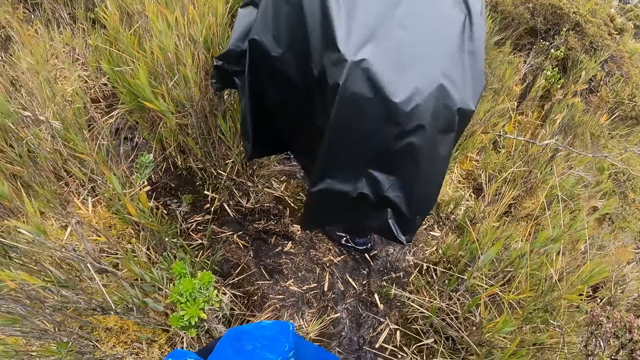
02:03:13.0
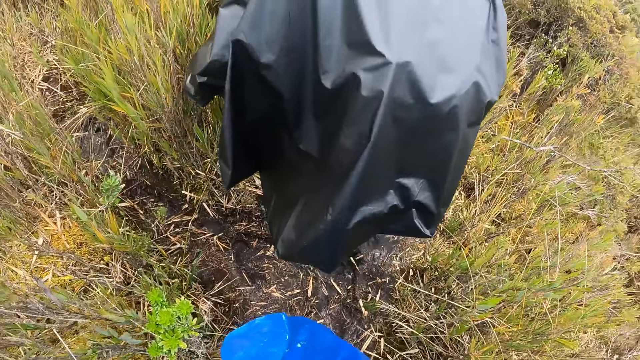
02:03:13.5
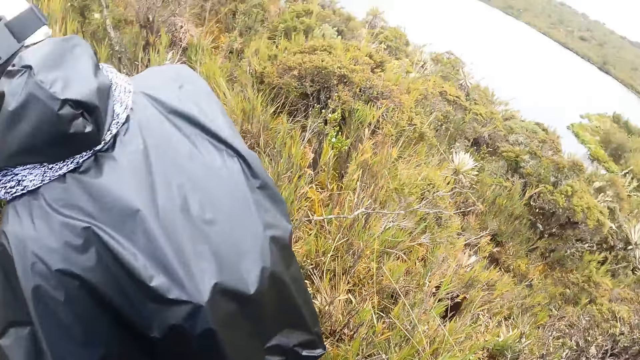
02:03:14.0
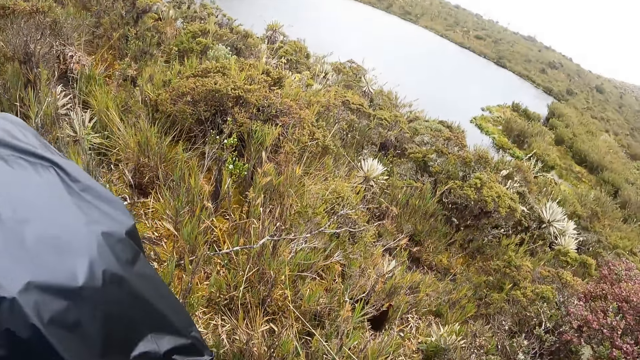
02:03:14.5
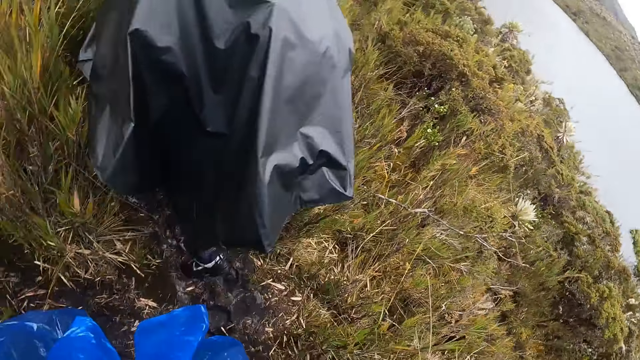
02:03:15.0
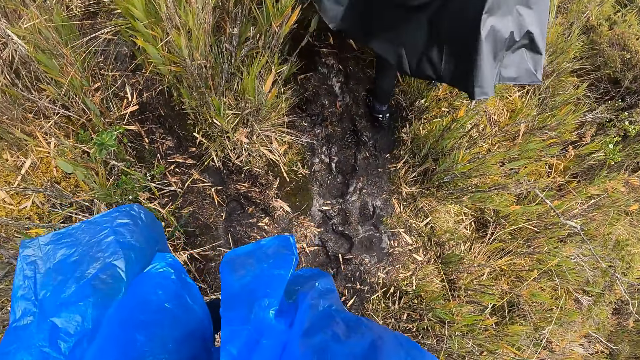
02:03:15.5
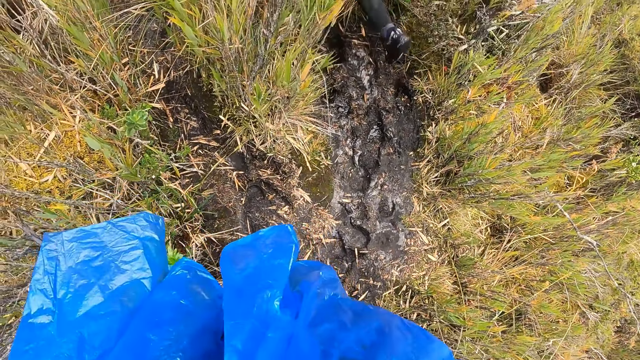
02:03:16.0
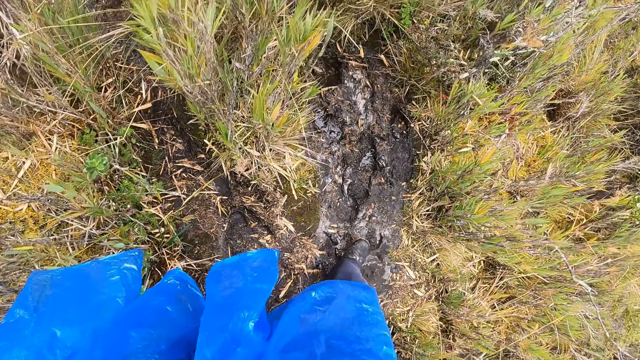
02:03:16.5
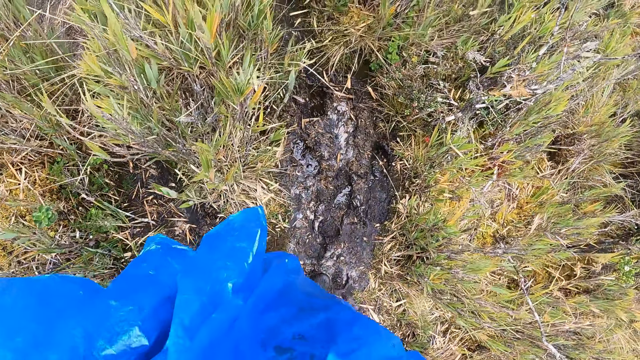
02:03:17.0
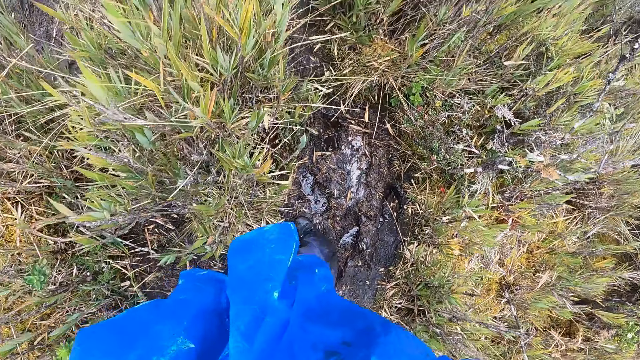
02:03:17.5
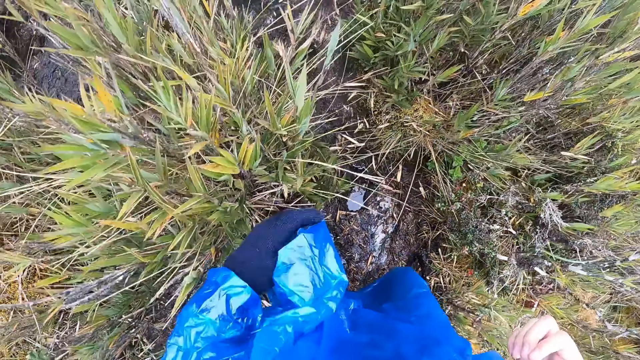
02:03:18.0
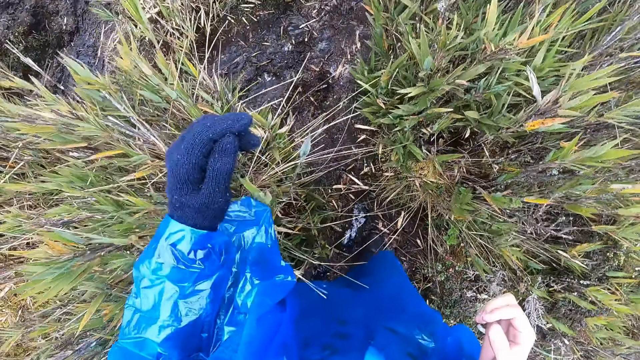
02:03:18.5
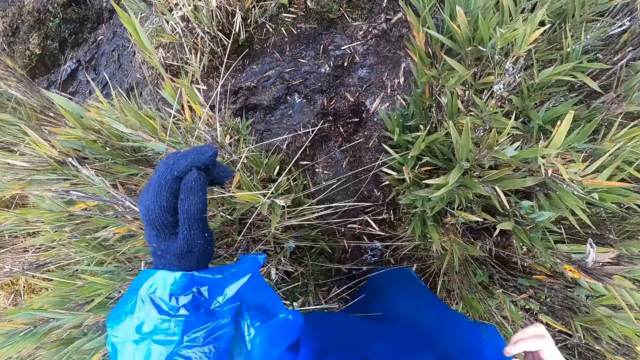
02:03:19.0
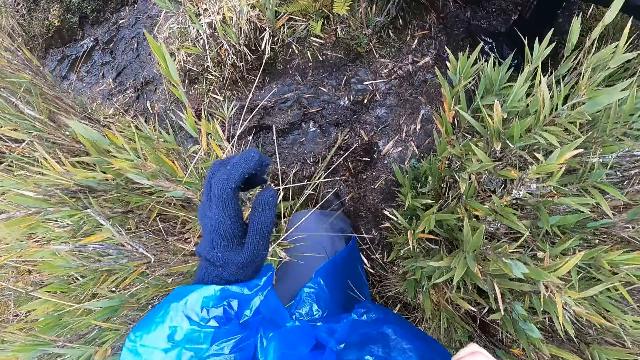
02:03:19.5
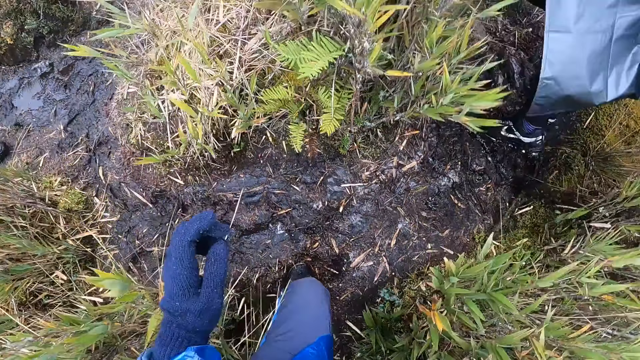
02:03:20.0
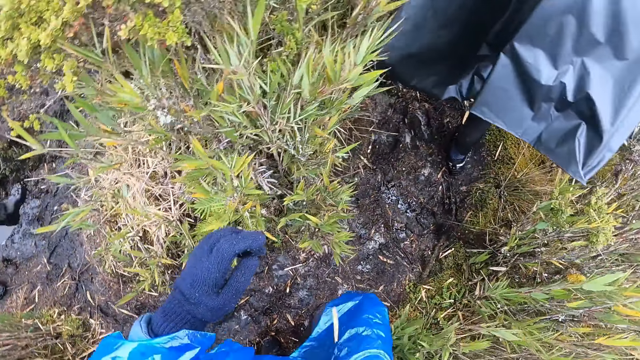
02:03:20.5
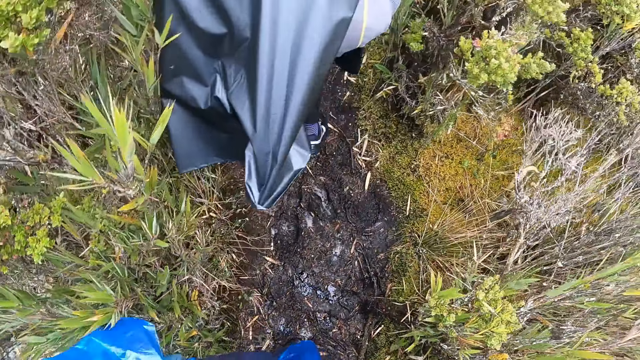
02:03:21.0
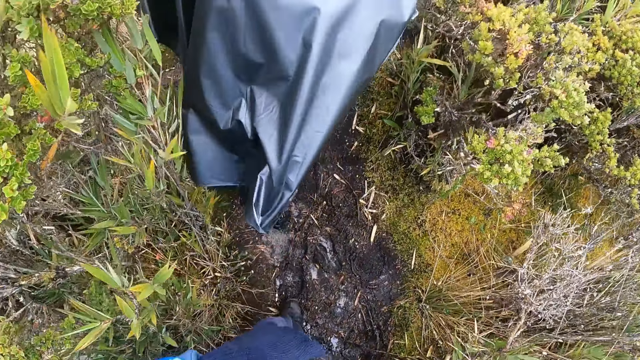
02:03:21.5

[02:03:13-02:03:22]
The camera wearer raises his left hand.

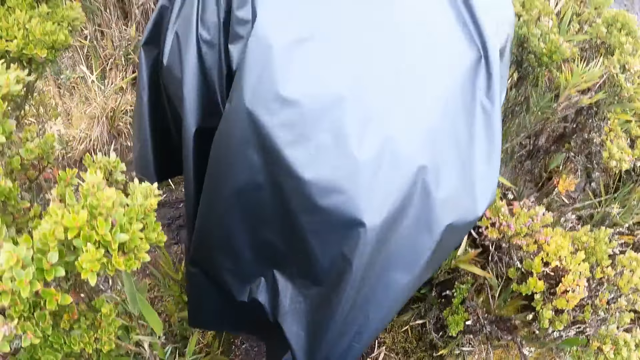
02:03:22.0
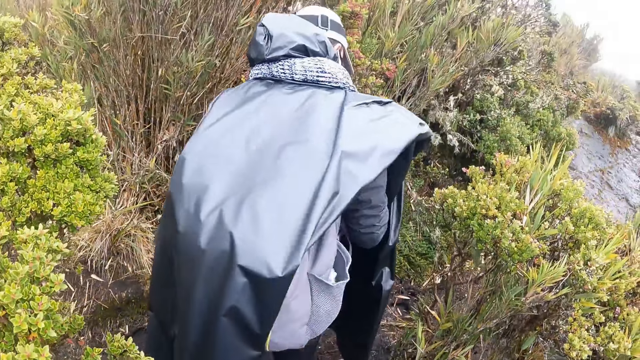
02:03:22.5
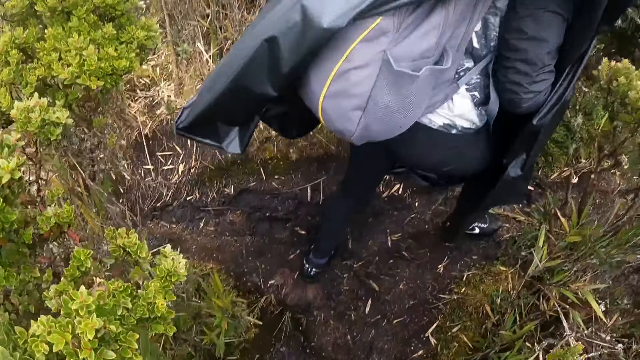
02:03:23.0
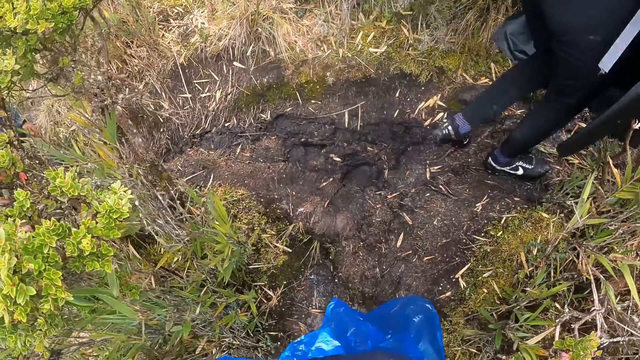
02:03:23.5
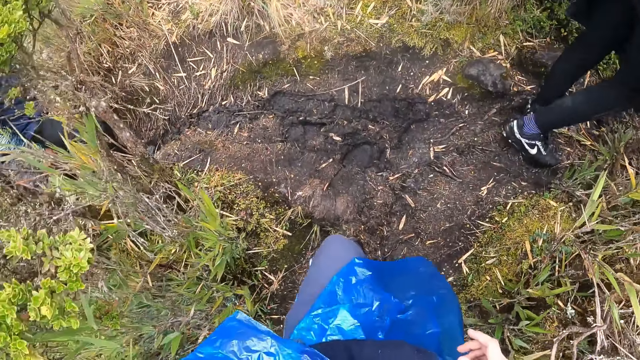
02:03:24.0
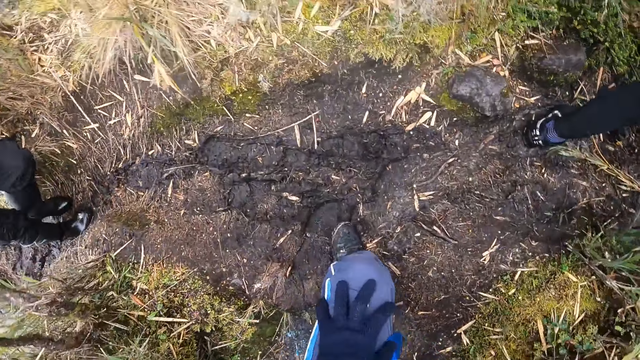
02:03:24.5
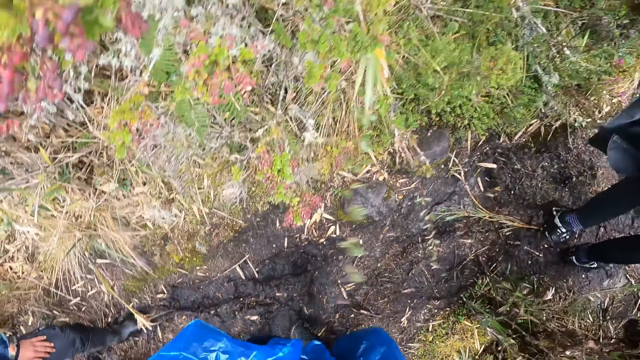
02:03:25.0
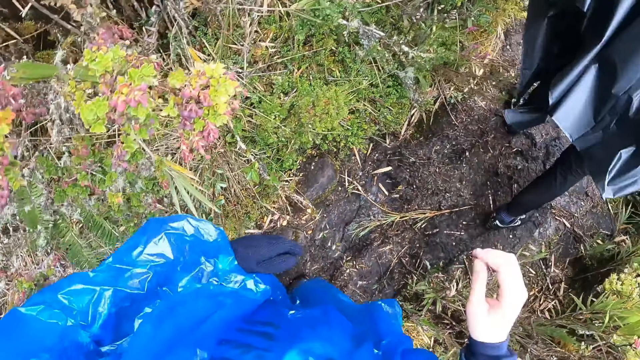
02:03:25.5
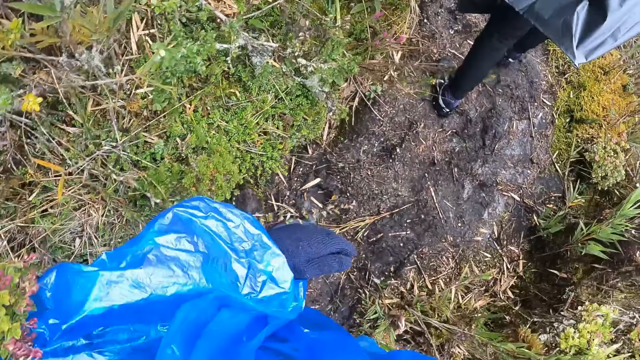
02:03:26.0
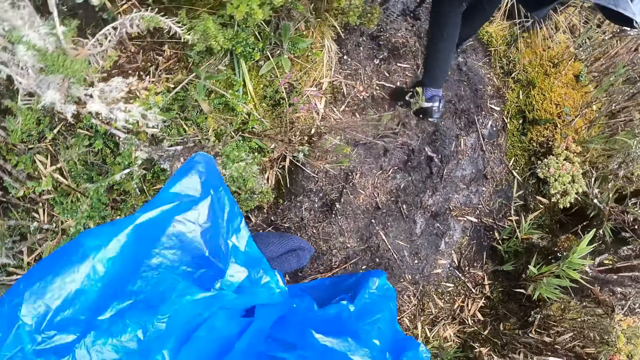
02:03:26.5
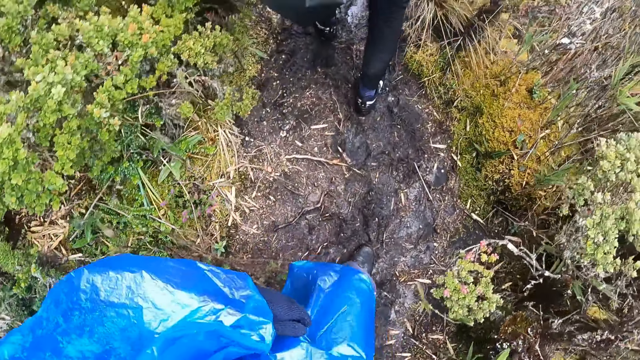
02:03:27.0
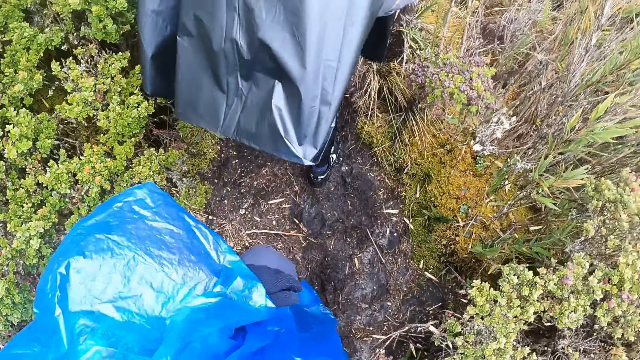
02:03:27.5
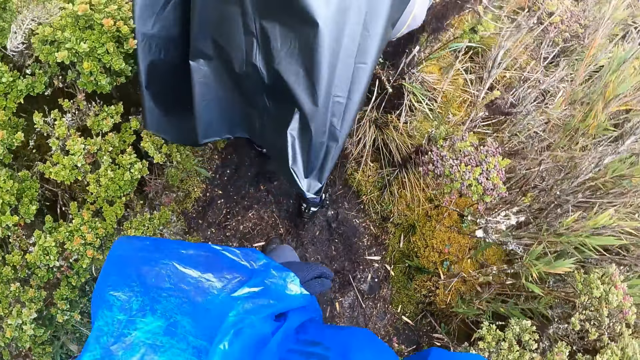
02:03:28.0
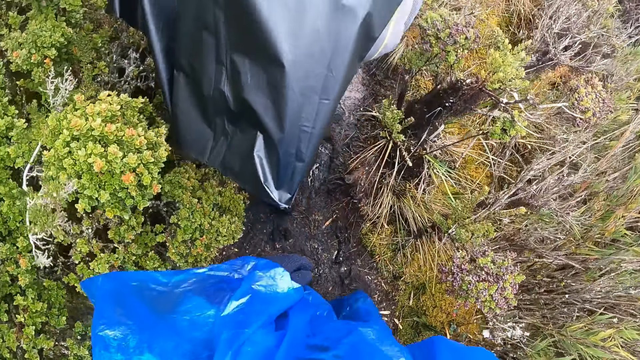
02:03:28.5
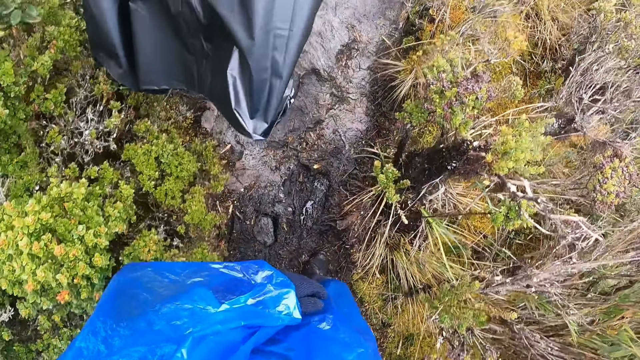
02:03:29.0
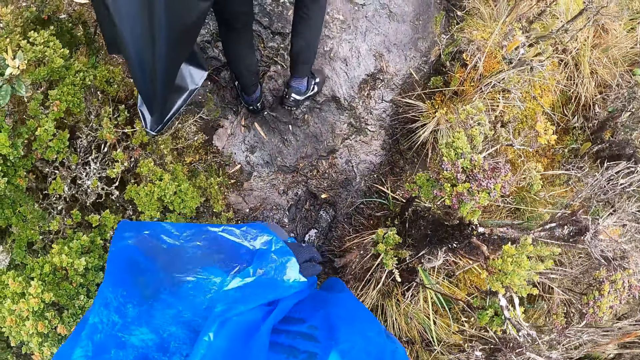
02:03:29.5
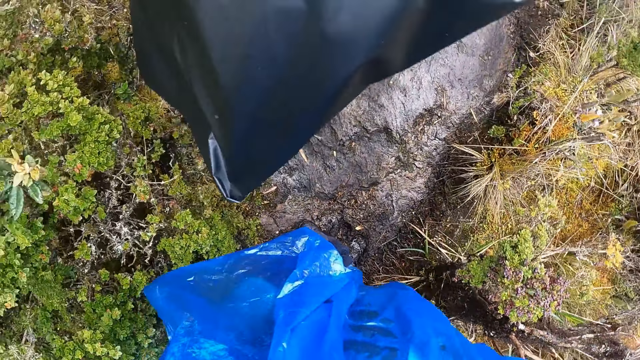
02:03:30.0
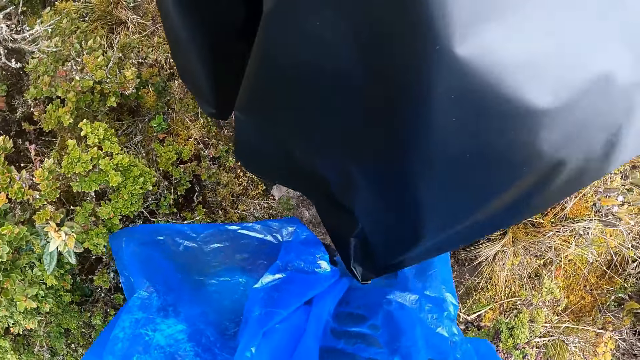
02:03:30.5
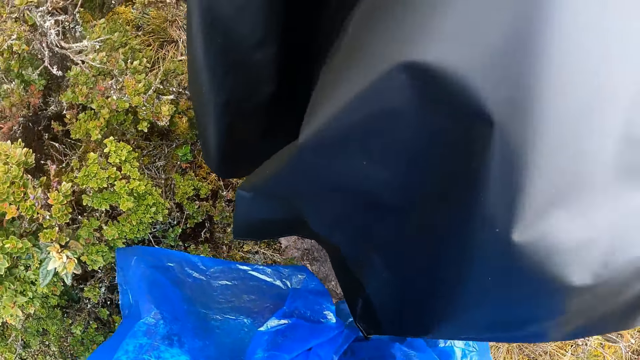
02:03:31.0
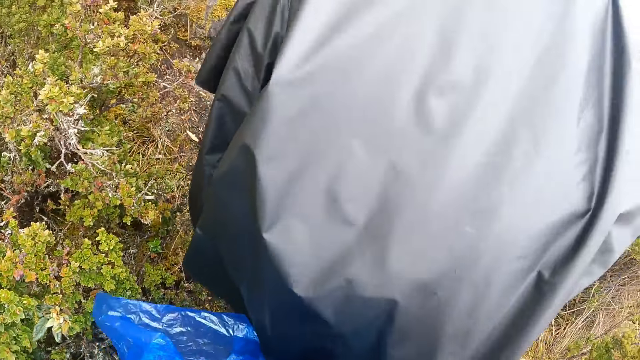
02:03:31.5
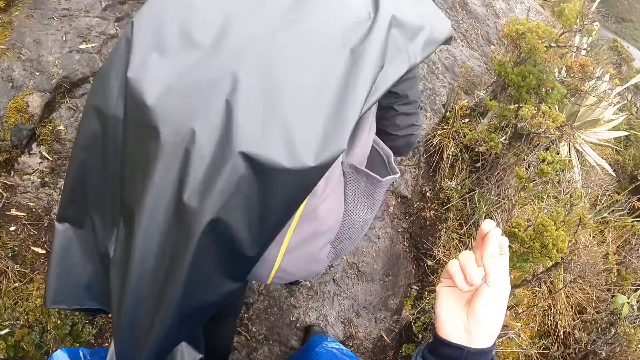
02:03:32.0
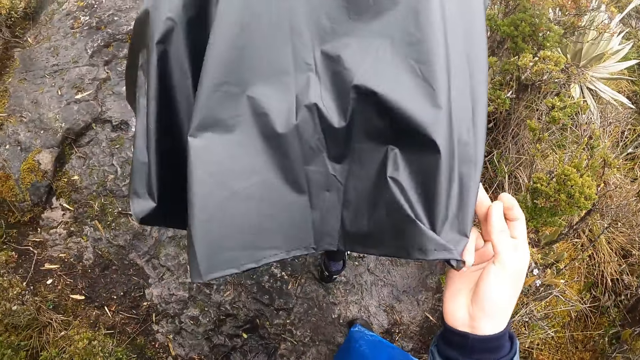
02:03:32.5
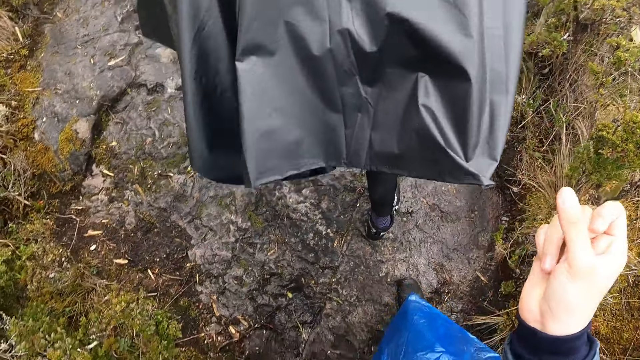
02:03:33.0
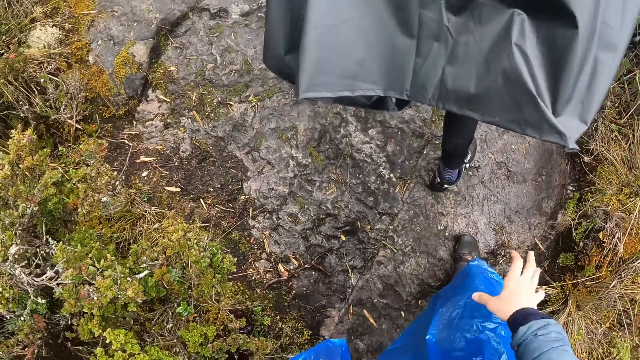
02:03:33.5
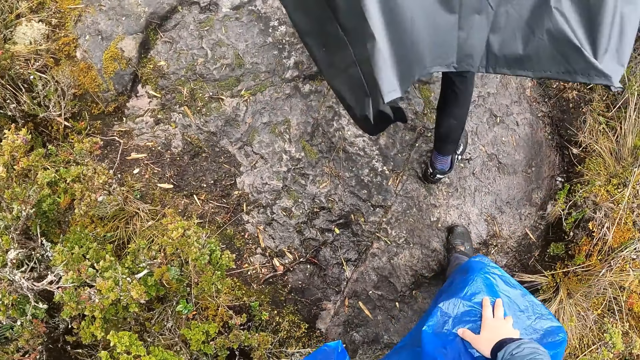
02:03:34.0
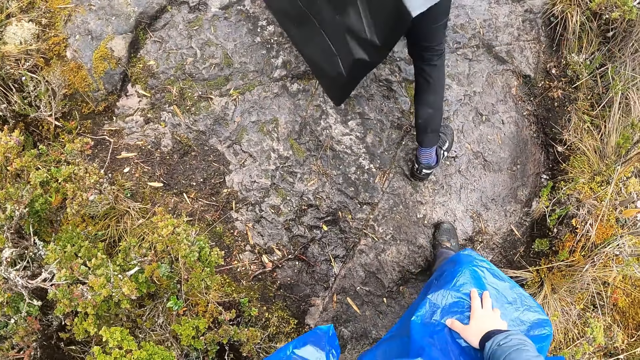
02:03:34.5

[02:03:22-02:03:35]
The camera wearer stretches his left fingers. The man climbs a rock. The camera wearer removes a particle from his face with his right hand.
